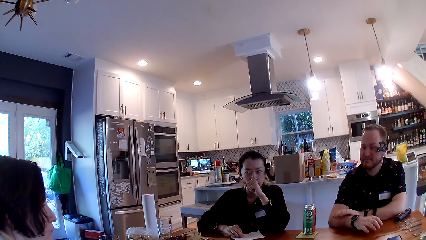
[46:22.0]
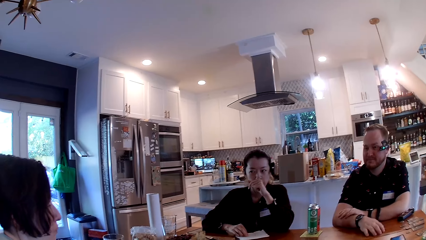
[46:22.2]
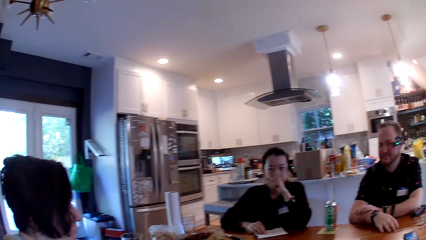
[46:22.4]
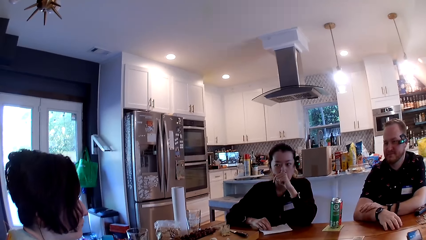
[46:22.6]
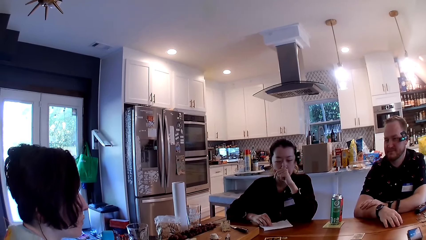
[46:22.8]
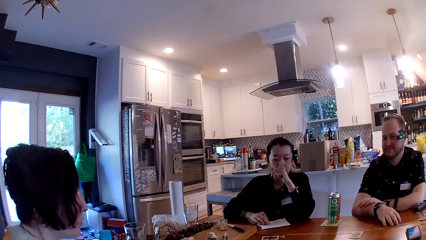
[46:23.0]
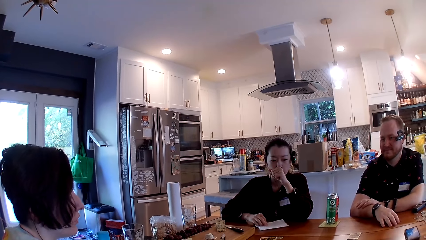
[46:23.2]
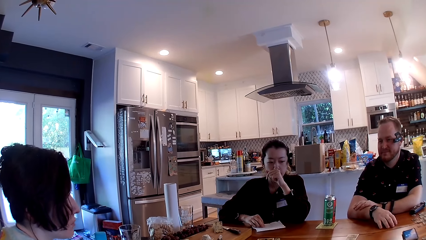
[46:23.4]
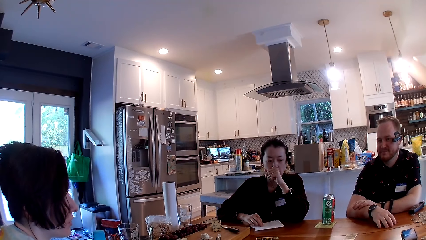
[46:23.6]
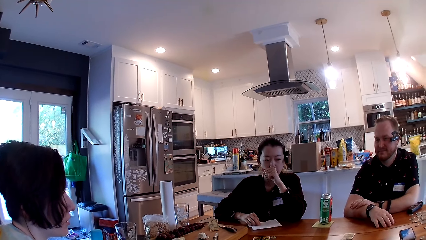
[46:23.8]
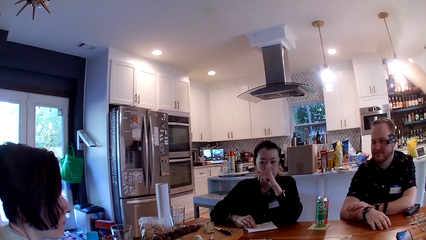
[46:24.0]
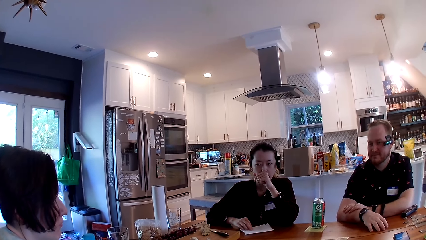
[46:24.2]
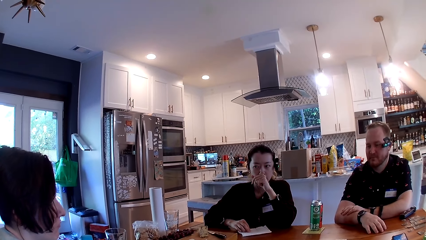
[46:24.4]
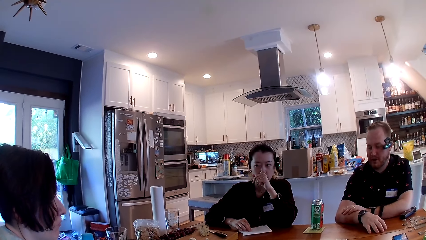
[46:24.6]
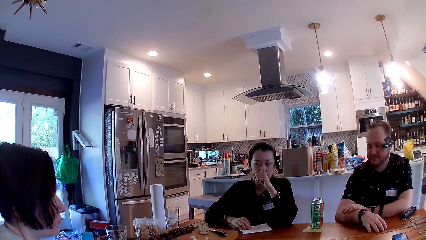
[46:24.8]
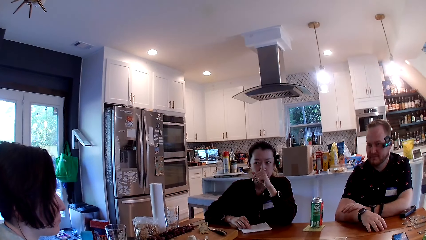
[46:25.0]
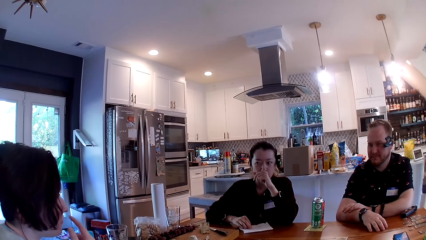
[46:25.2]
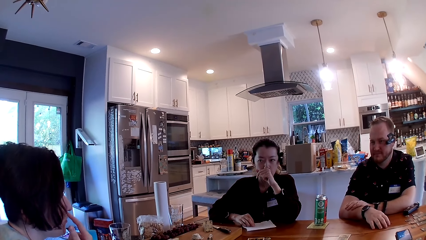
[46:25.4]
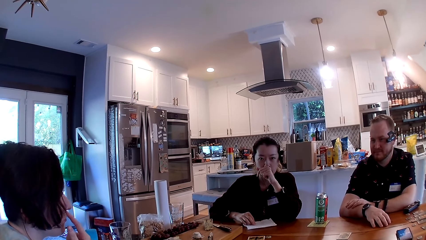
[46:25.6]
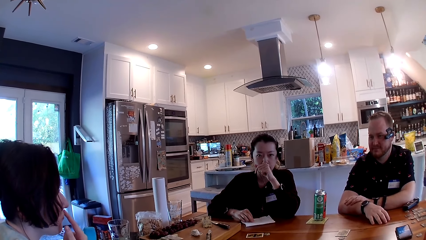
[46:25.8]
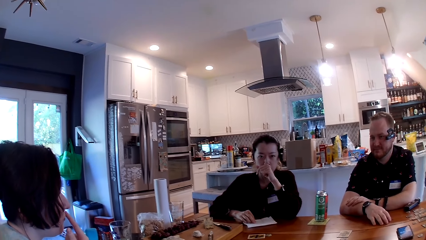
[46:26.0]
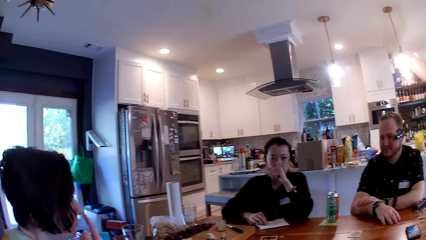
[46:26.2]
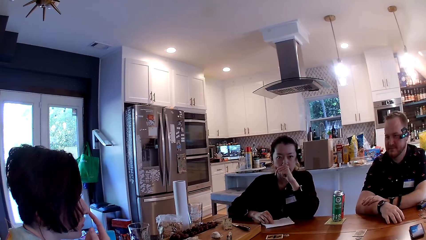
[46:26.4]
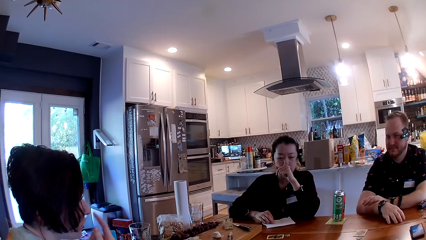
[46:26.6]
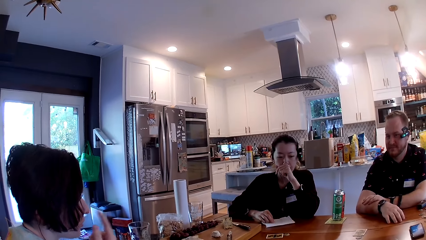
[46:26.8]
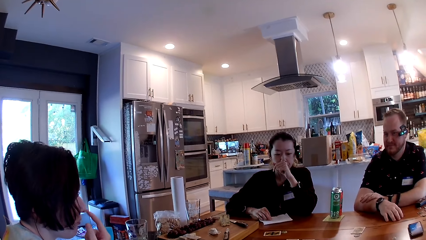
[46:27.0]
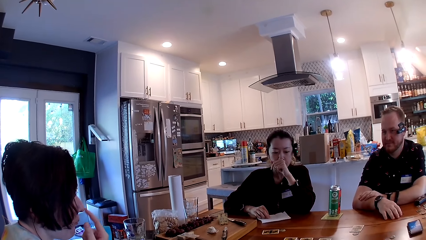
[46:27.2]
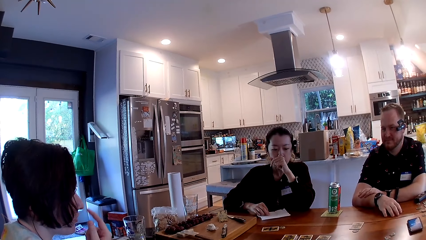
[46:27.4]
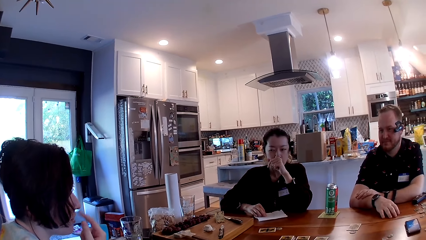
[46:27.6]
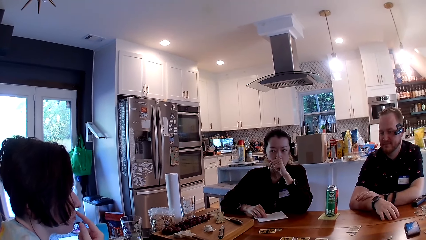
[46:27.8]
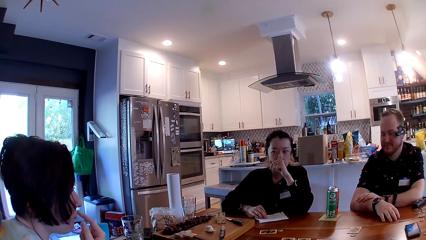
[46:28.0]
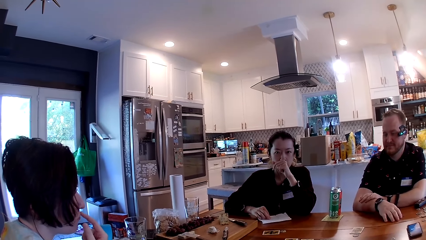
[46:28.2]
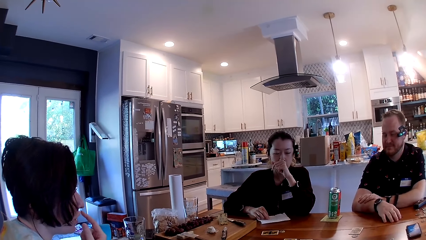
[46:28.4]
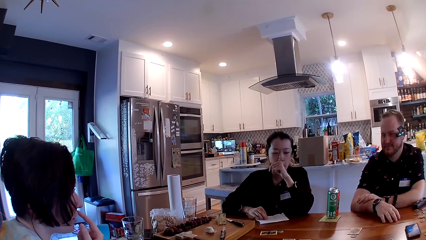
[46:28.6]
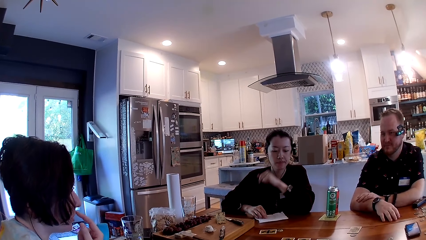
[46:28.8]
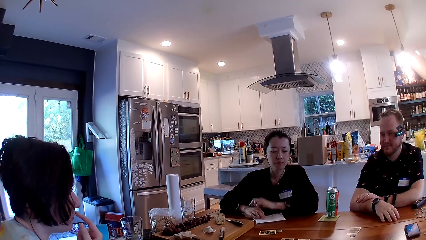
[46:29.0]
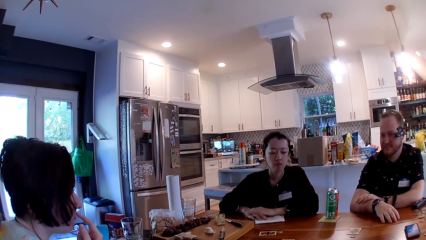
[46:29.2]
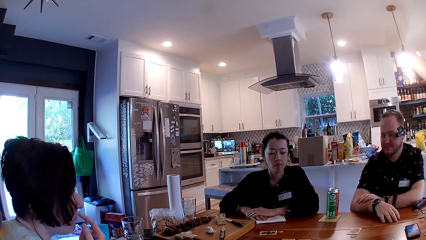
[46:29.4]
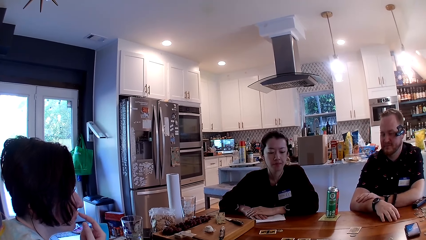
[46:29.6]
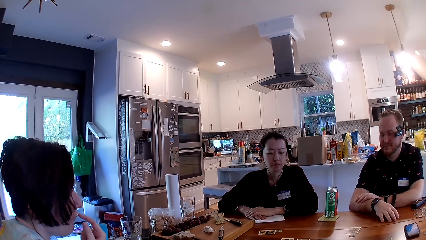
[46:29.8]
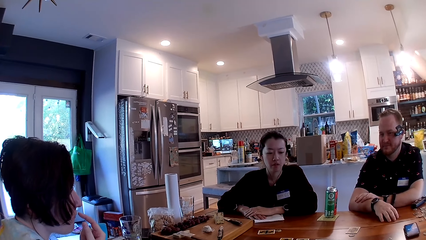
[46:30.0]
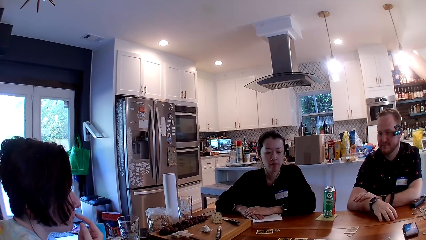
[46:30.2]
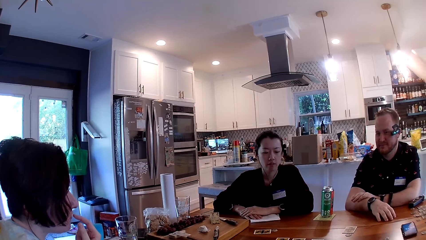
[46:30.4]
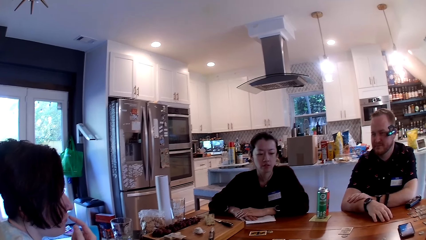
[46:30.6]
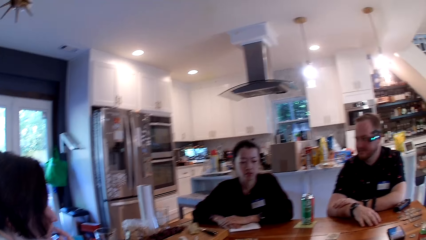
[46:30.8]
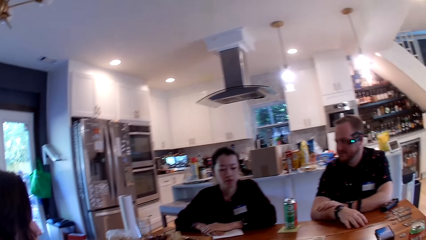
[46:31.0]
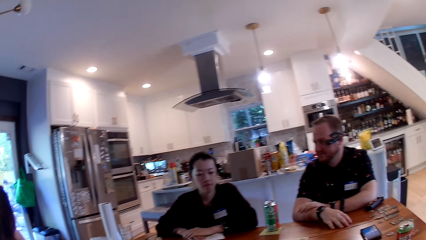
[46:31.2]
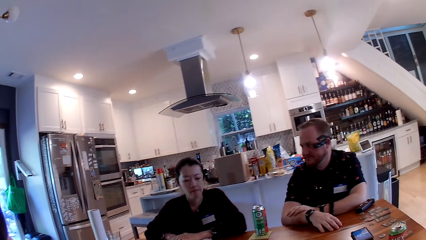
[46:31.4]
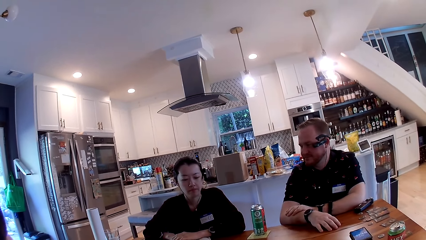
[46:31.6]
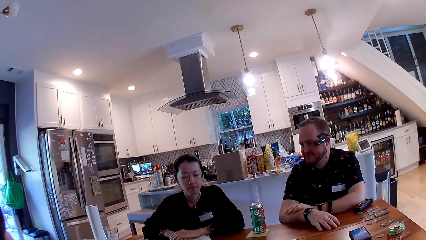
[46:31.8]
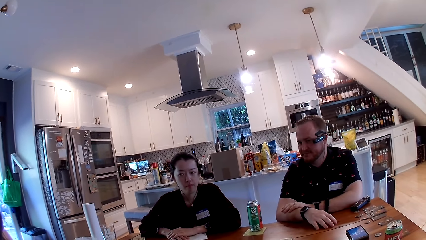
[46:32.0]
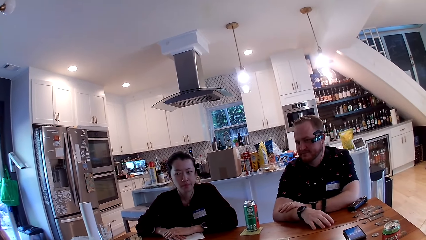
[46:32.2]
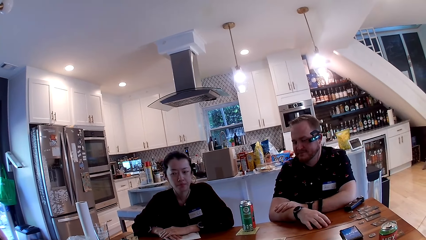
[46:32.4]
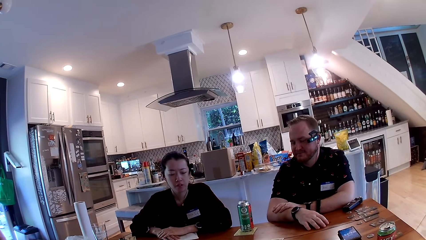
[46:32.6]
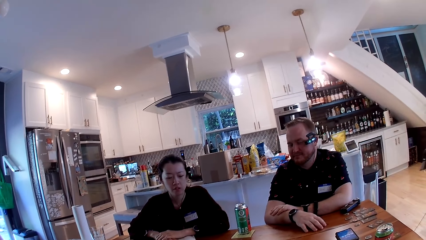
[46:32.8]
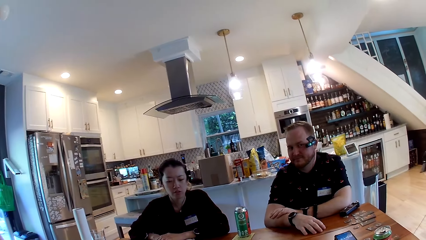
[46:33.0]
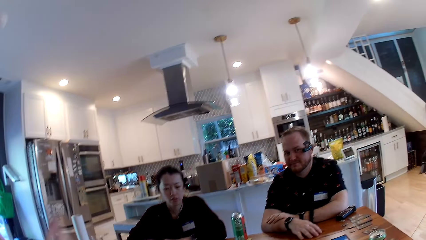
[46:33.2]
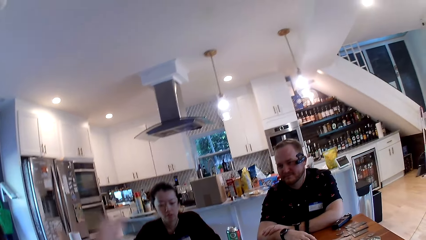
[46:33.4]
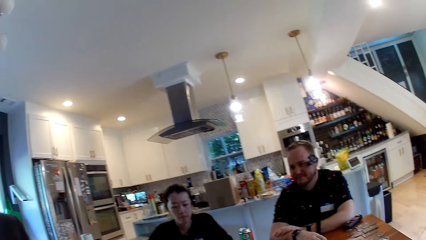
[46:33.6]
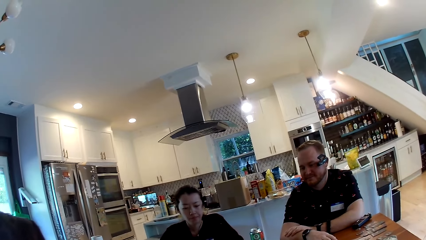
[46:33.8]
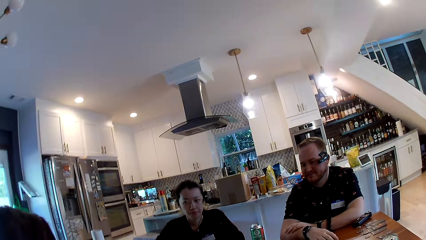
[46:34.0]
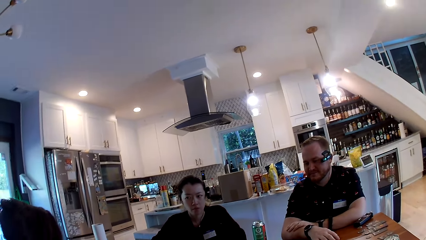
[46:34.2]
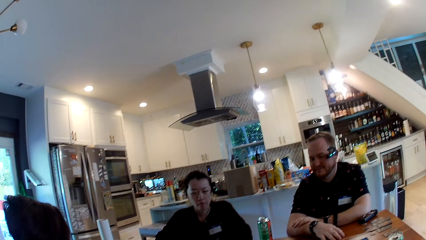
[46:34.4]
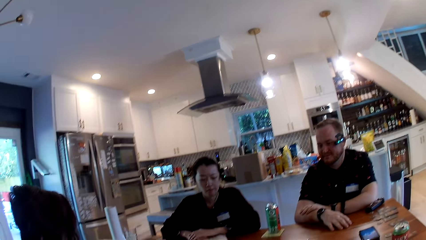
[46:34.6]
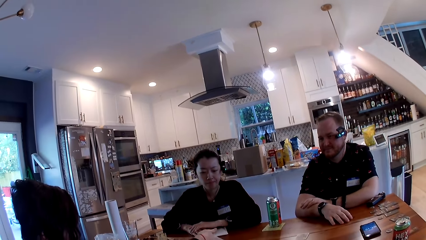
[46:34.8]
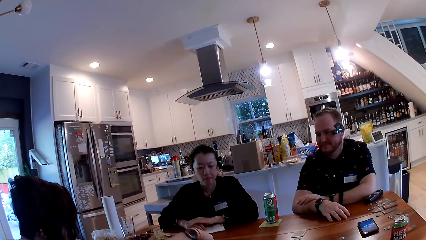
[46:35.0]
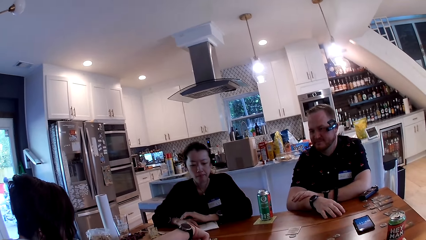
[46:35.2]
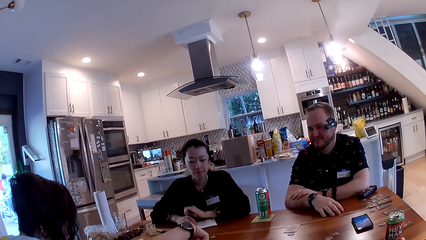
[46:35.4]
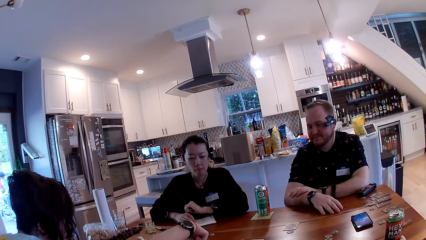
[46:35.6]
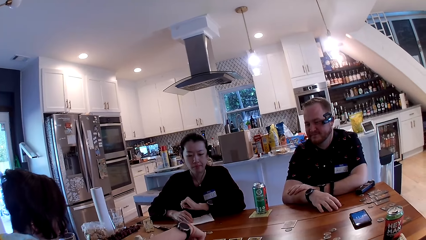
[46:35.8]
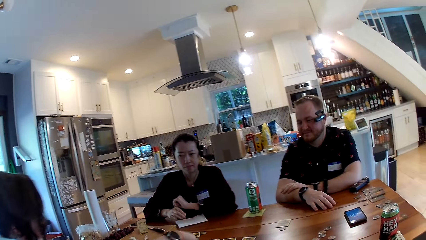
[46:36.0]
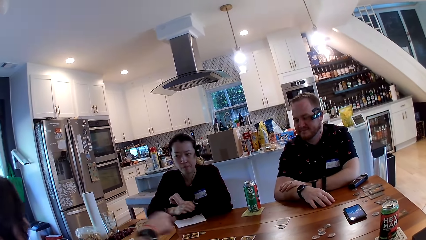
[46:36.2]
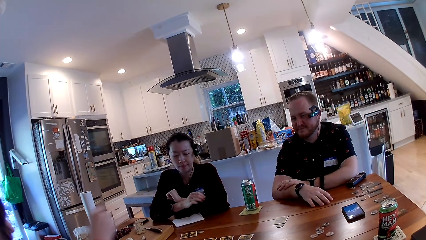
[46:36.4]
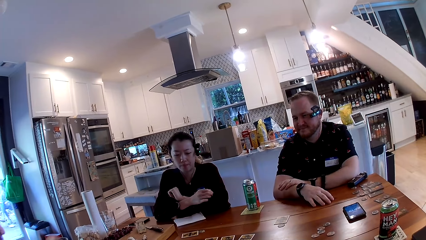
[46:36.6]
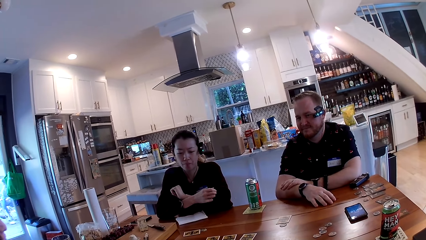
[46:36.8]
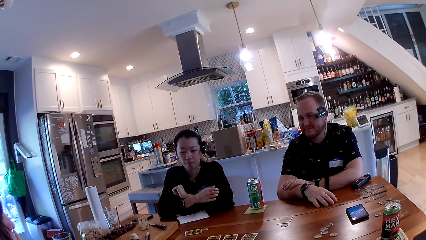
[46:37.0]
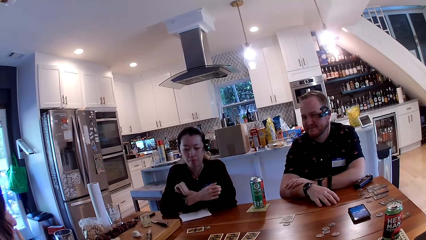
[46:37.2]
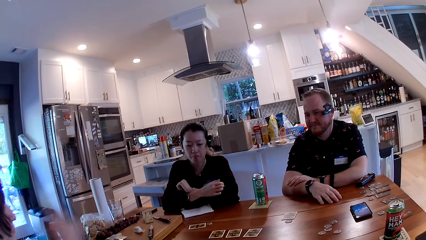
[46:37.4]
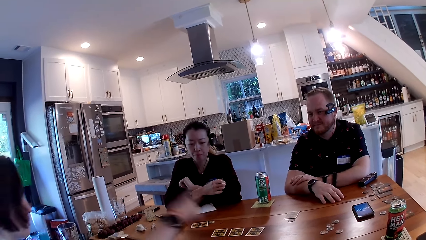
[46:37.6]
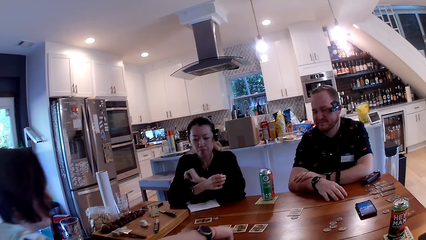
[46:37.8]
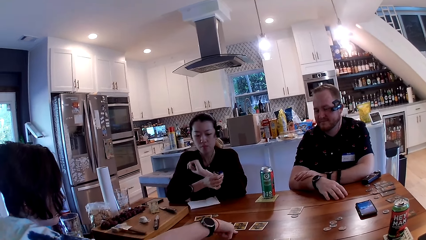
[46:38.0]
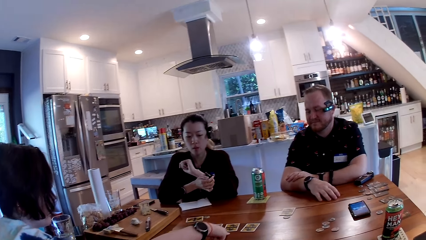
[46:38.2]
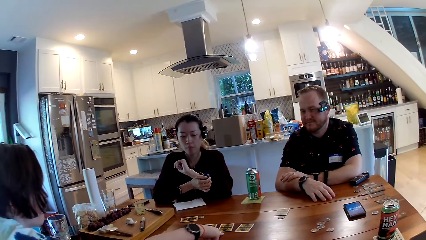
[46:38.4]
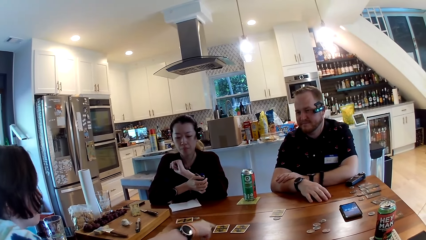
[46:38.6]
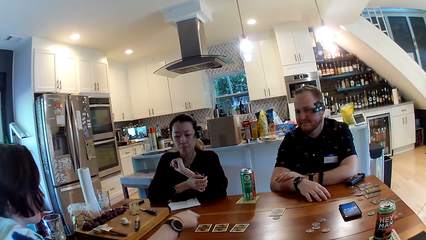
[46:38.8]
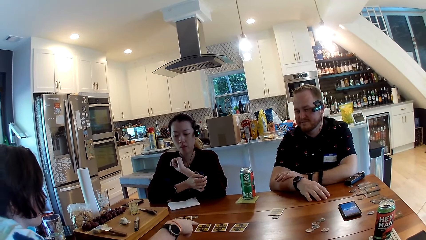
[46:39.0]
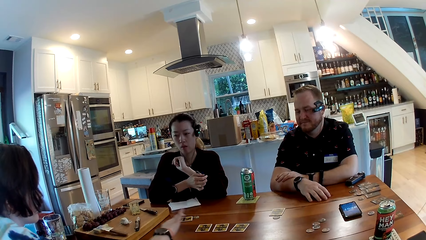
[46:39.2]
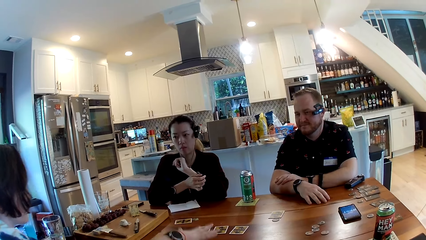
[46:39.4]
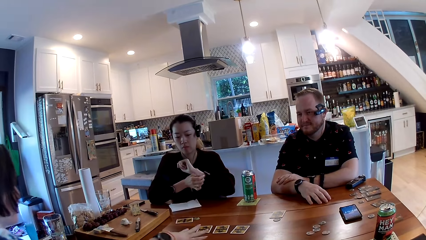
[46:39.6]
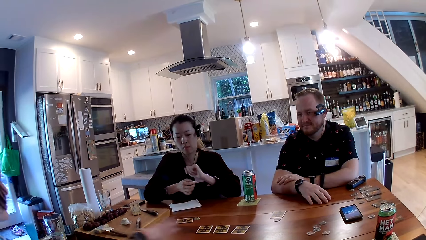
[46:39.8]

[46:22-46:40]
The woman touches some cards on the table with her right hand.
